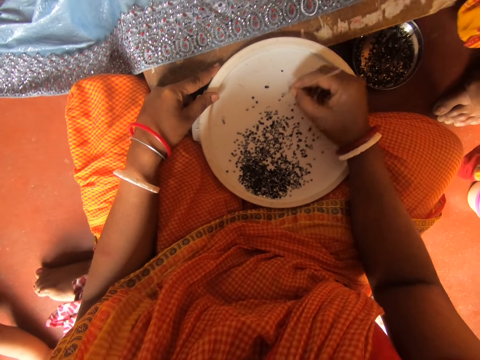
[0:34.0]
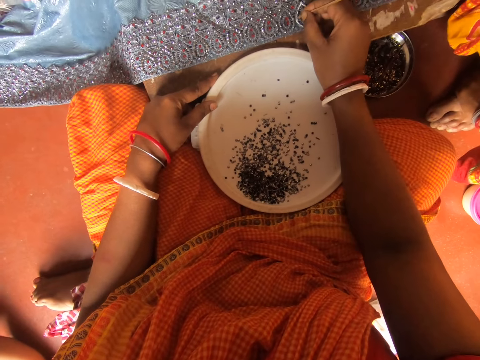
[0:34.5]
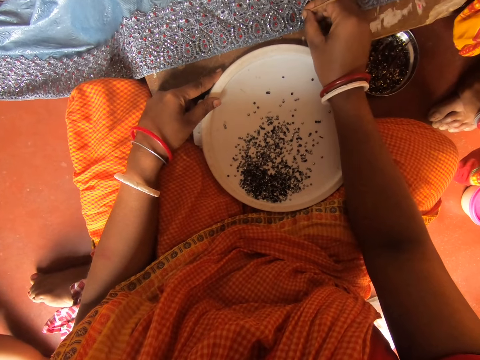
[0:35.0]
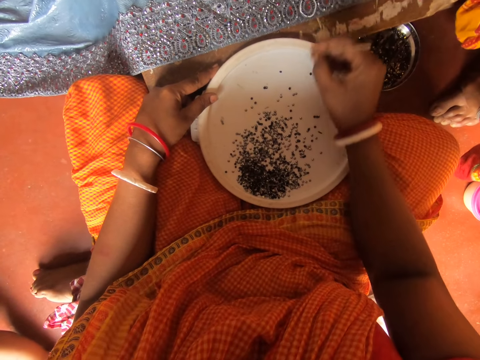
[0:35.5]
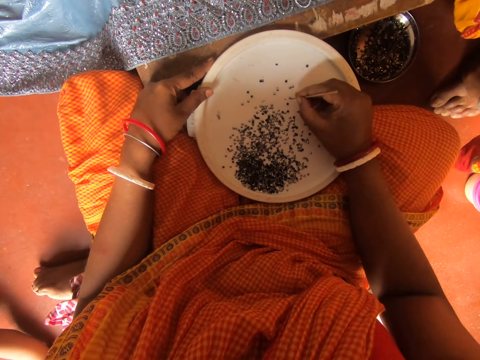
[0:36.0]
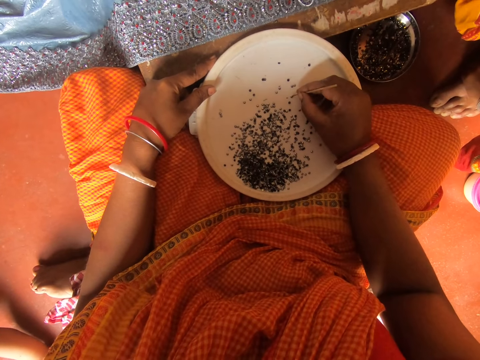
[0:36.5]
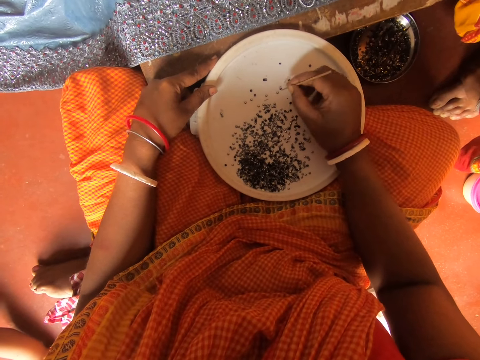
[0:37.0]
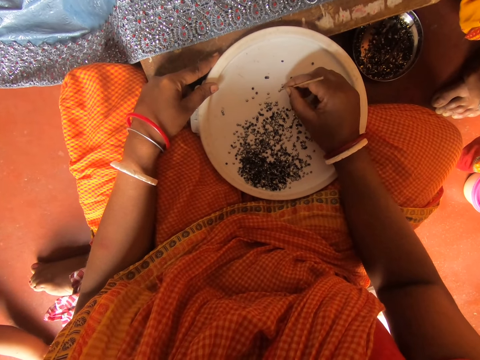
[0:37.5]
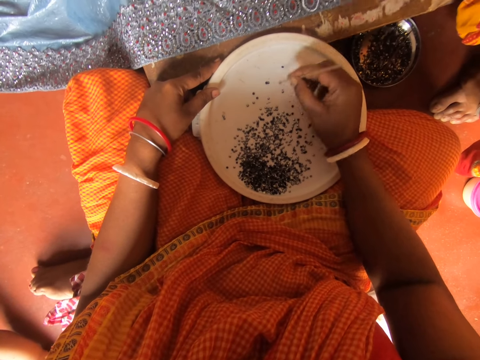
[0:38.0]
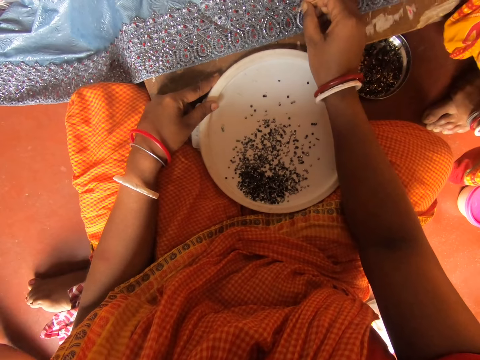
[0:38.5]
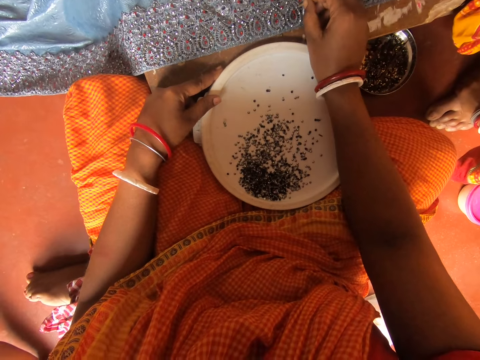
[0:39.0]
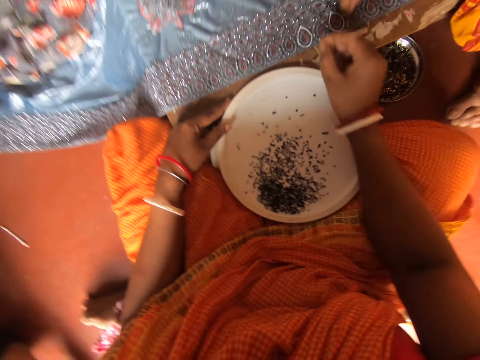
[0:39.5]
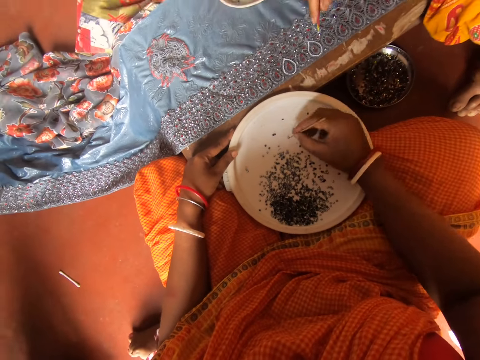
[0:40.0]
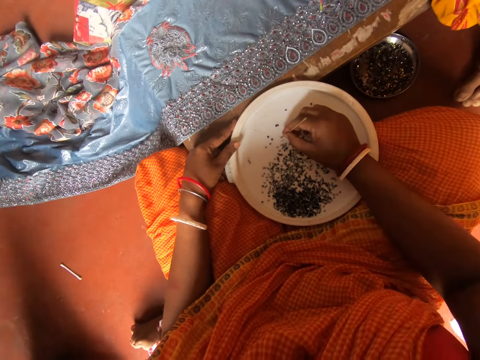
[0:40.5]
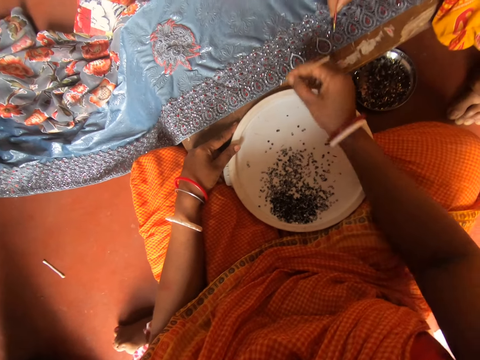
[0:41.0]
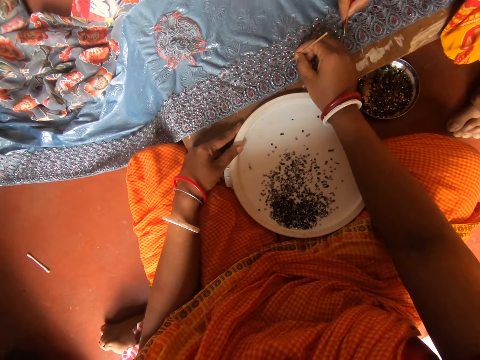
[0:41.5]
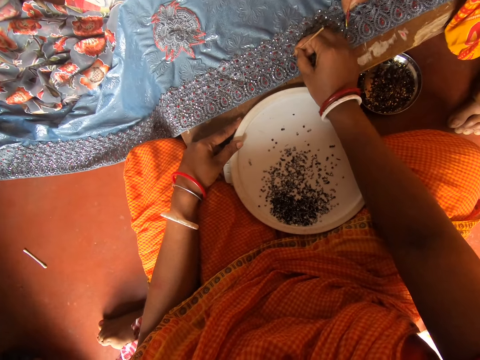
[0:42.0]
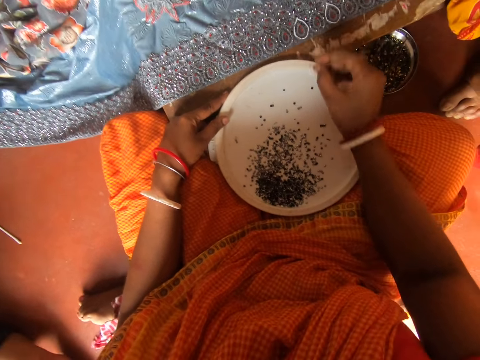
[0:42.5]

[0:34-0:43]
The camera wearer puts the rhinestone or beads on the fabric on the table with the pin in her right hand. She picks the rhinestone from the bowl of rhinestones with the pin in her right hand. She puts the rhinestone on the fabric on the table with the pin in her right hand. A person puts the beads on the fabric. The camera wearer picks the rhinestone from the bowl of rhinestones with the pin in her right hand. She puts the rhinestone on the fabric on the table with the pin in her right hand.

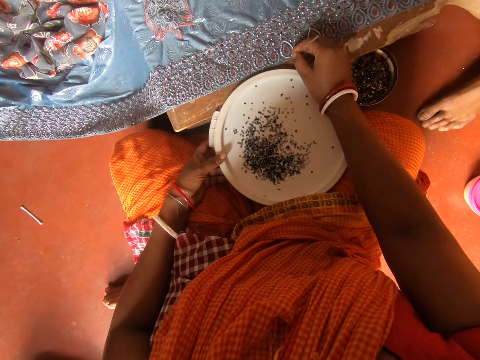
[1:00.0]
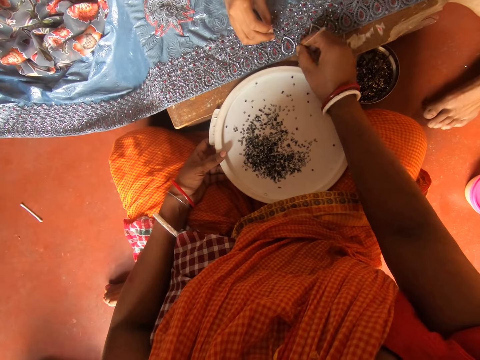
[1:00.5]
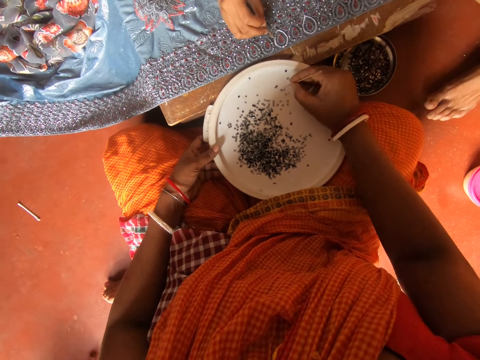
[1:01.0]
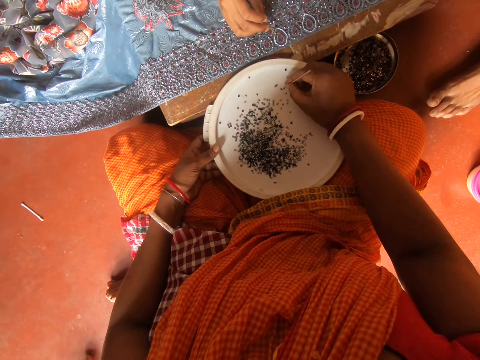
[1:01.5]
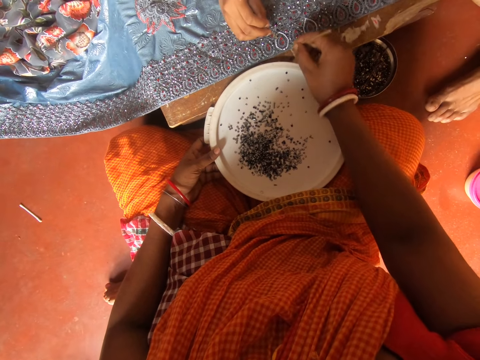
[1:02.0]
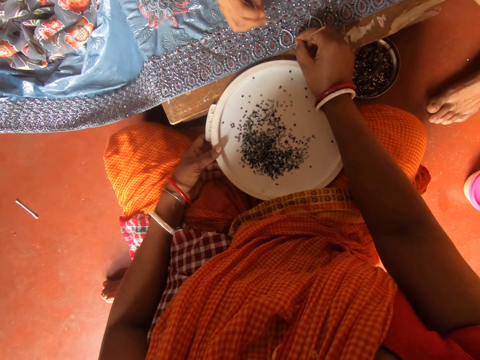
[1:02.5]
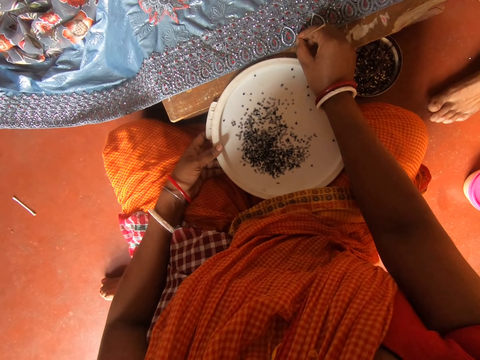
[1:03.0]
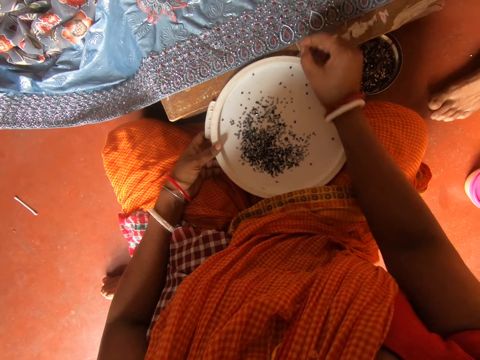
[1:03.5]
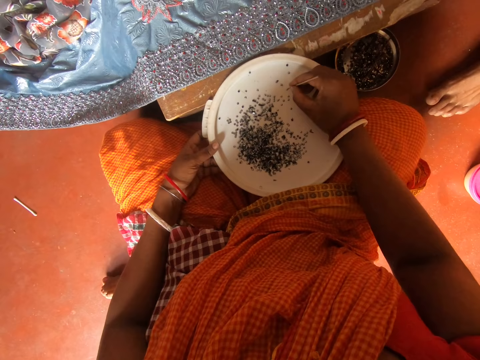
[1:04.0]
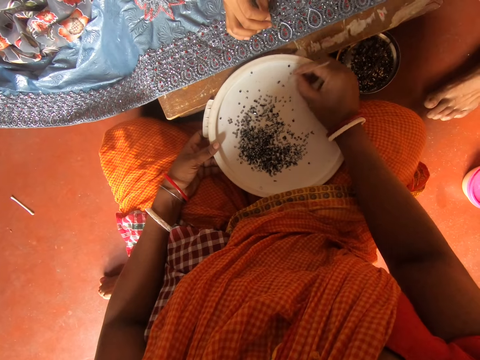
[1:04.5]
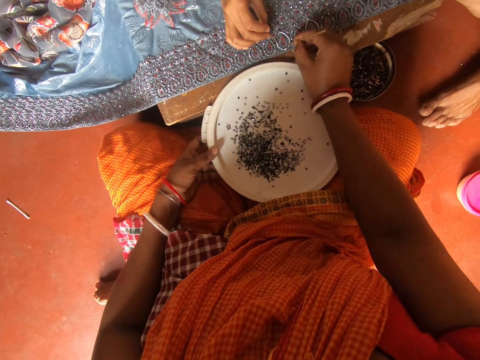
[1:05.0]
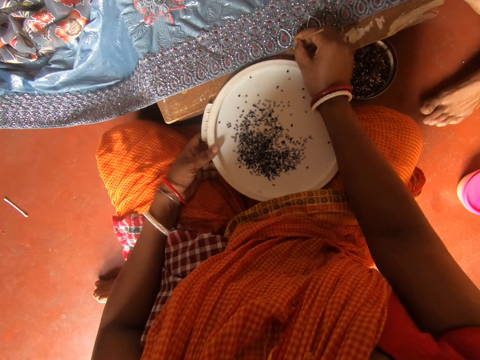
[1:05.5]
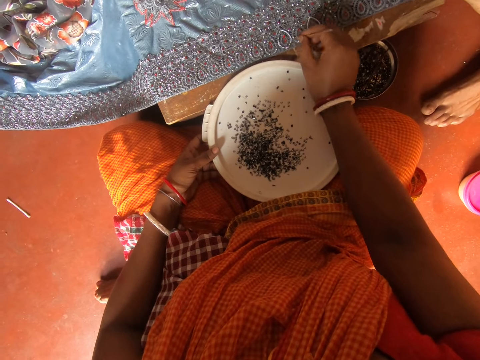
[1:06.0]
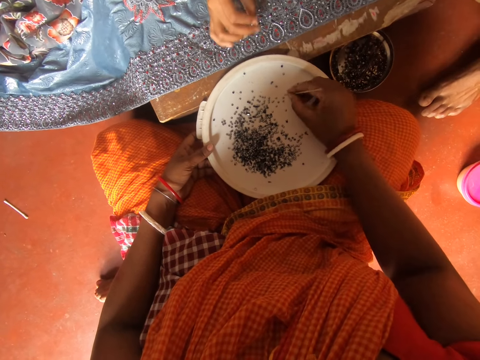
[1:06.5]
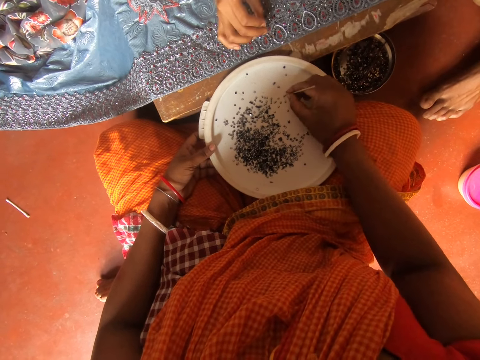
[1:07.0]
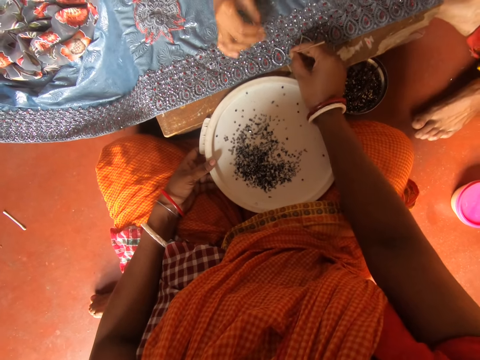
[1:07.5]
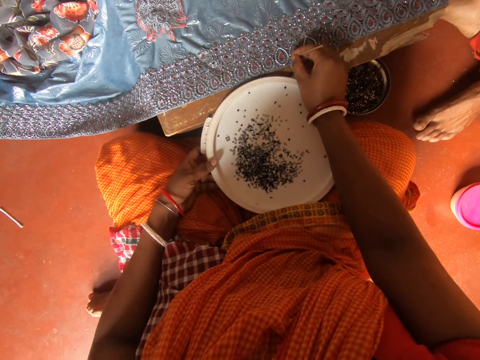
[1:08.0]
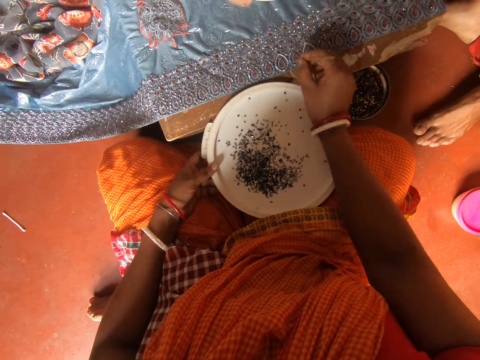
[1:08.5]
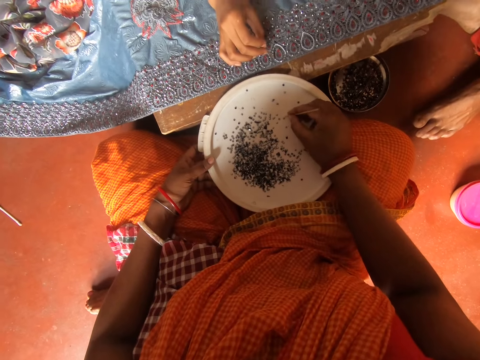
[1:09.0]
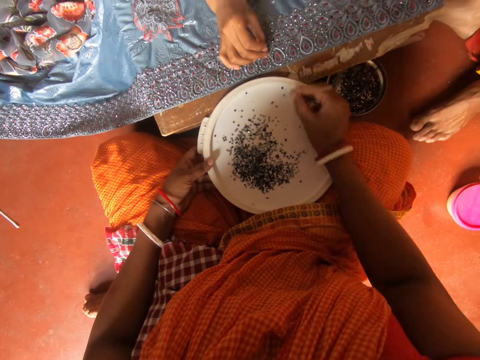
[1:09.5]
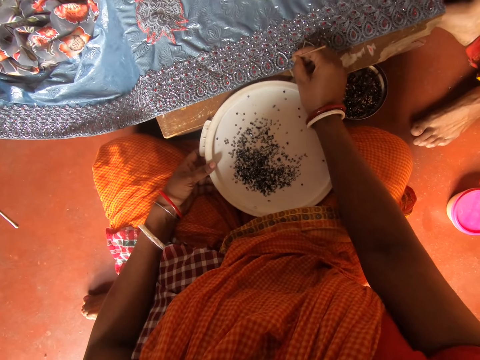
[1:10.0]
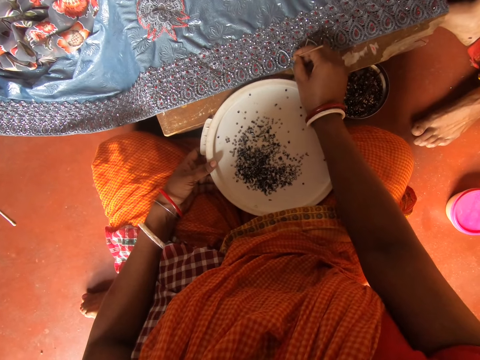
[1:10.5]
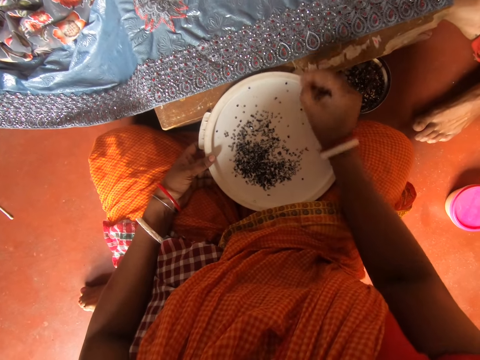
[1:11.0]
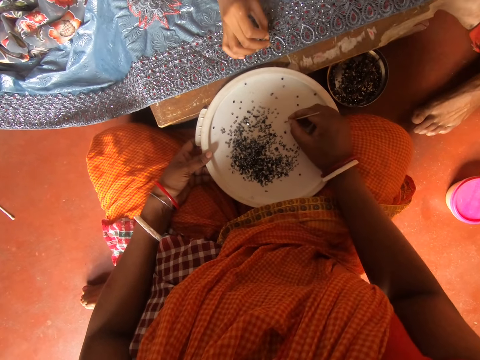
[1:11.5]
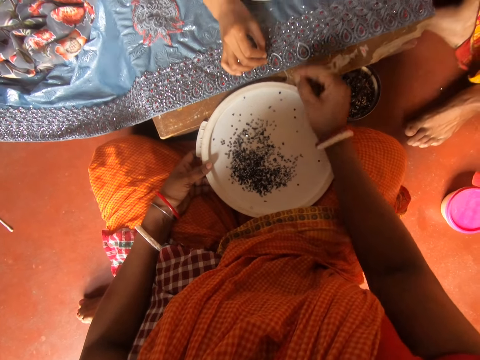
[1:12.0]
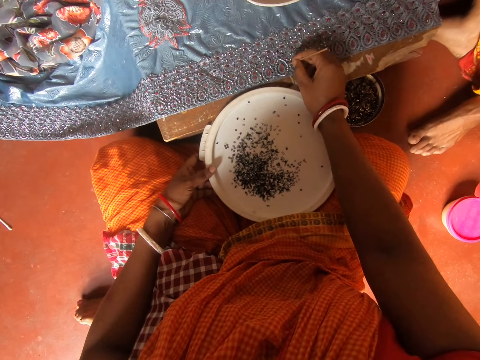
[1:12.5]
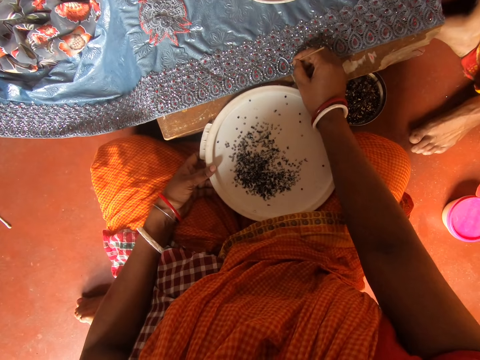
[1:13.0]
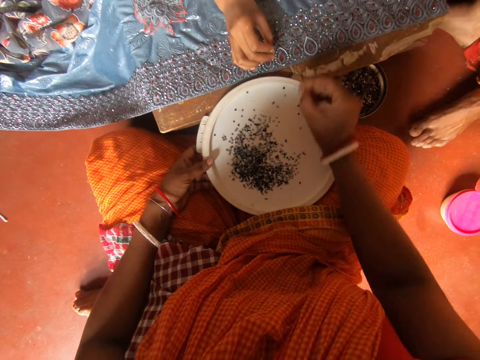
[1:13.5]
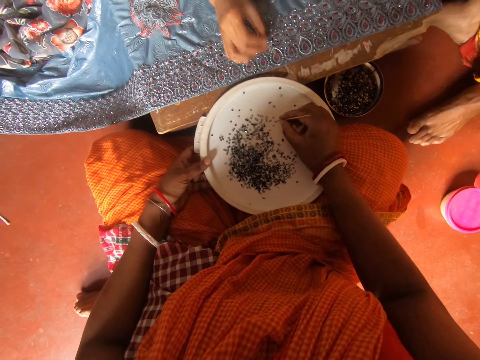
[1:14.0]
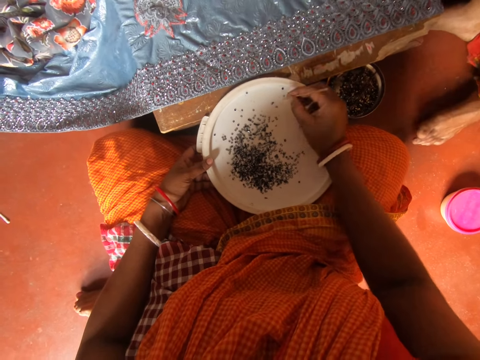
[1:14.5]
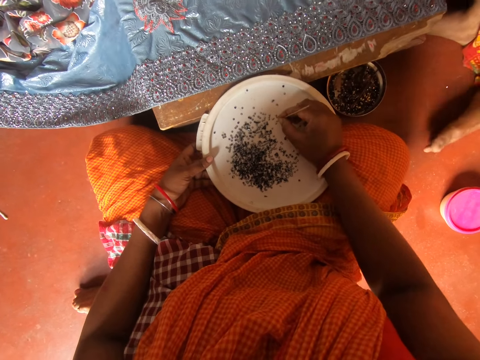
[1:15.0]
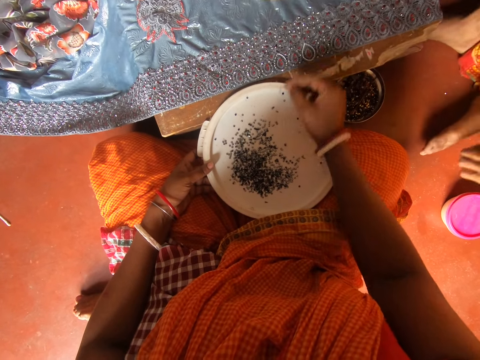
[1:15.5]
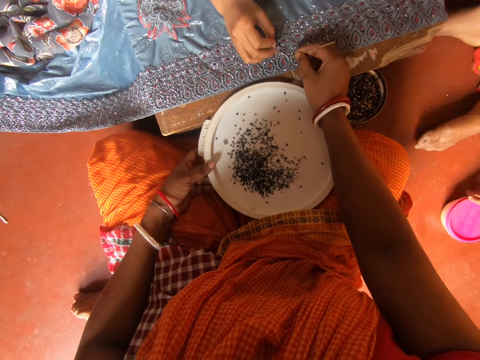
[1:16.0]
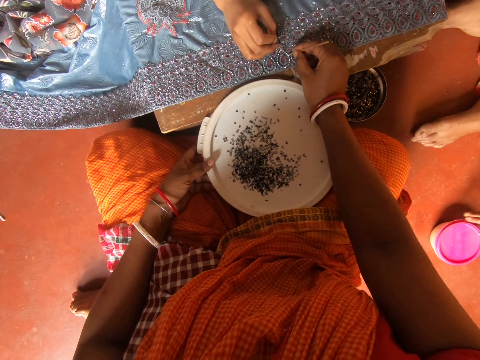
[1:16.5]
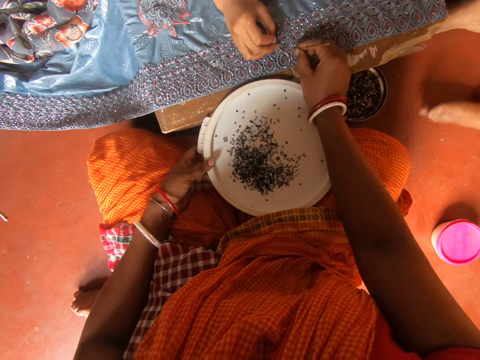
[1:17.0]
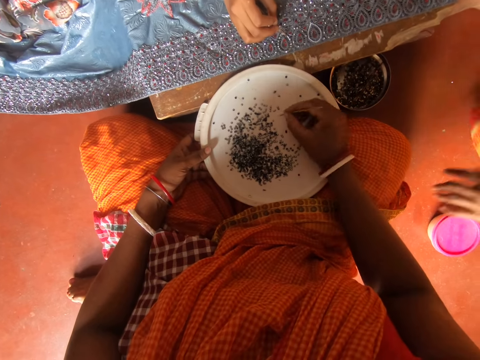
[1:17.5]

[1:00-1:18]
The camera wearer puts the rhinestone or beads on the fabric on the table with the pin in her right hand. A woman puts the rhinestone with the pin in her right hand. The woman takes the beads with a small stick. The camera wearer picks the rhinestone from the bowl of rhinestones with the pin in her right hand. She puts the rhinestone on the fabric on the table with the pin in her right hand. She picks the rhinestone from the bowl of rhinestones with the pin in her right hand. The woman puts the rhinestone with the pin in her right hand. The camera wearer puts the rhinestone on the fabric on the table with the pin in her right hand. She picks the rhinestone from the bowl of rhinestones with the pin in her right hand. The woman puts the rhinestone with the pin in her right hand. The camera wearer puts the rhinestone on the fabric on the table with the pin in her right hand. The woman puts the rhinestone with the pin in her right hand. The camera wearer picks the rhinestone from the bowl of rhinestones with the pin in her right hand. She puts the rhinestone on the fabric on the table with the pin in her right hand. She picks the rhinestone from the bowl of rhinestones with the pin in her right hand. The woman puts the rhinestone with the pin in her right hand. The camera wearer puts the rhinestone on the fabric on the table with the pin in her right hand. The woman puts the rhinestone with the pin in her right hand. The camera wearer picks the rhinestone from the bowl of rhinestones with the pin in her right hand. The woman puts the rhinestone with the pin in her right hand. The camera wearer puts the rhinestone on the fabric on the table with the pin in her right hand.
